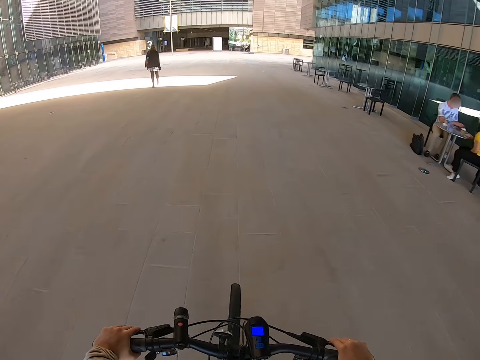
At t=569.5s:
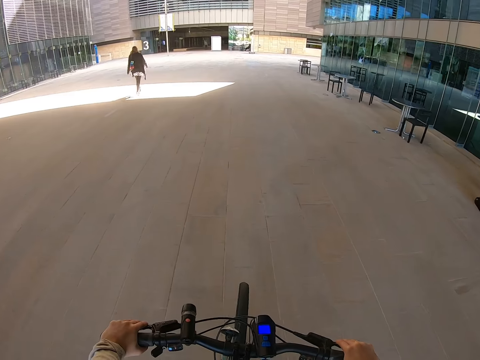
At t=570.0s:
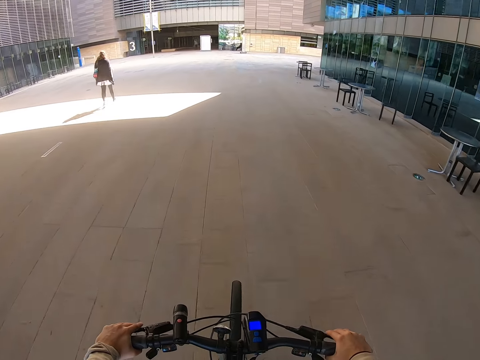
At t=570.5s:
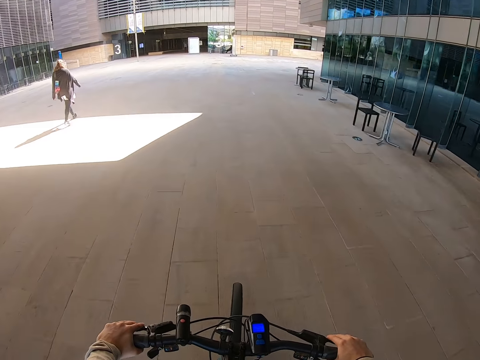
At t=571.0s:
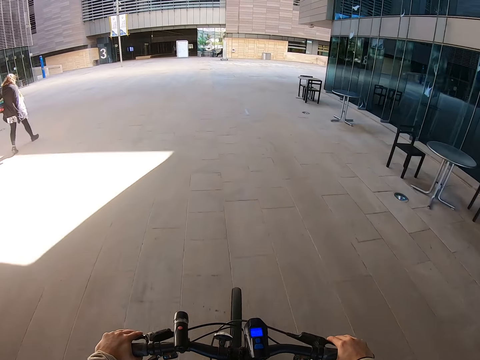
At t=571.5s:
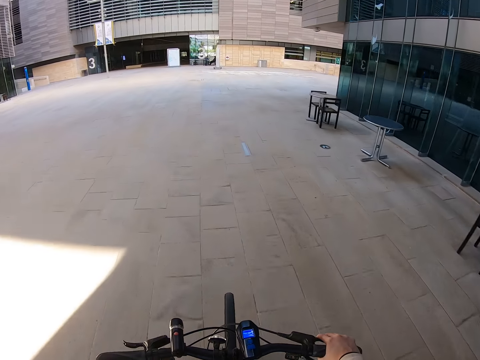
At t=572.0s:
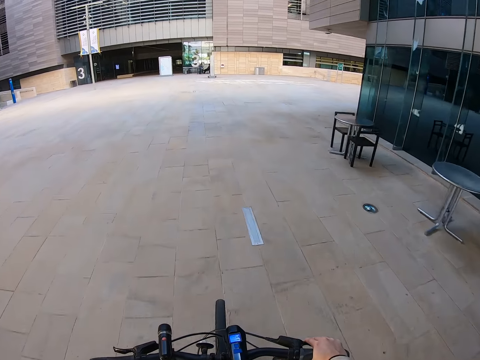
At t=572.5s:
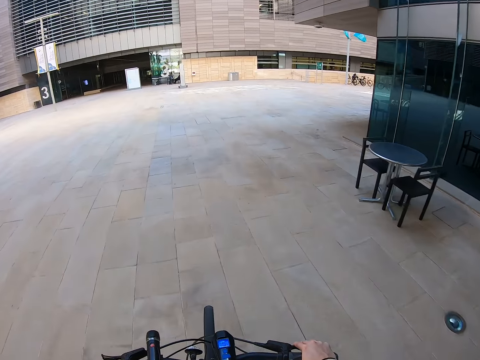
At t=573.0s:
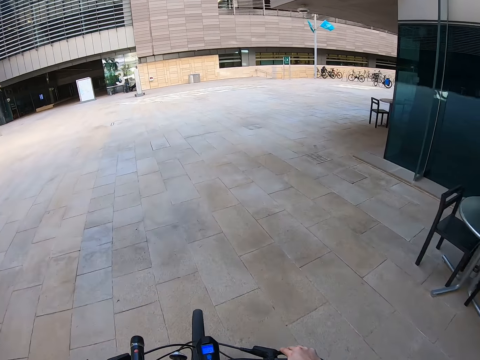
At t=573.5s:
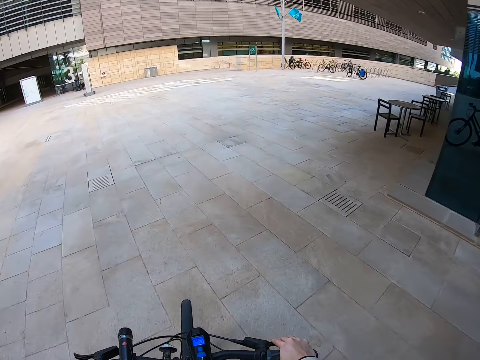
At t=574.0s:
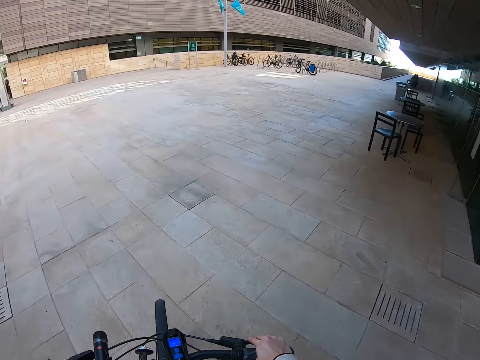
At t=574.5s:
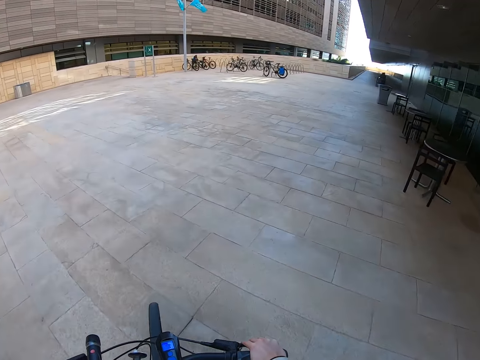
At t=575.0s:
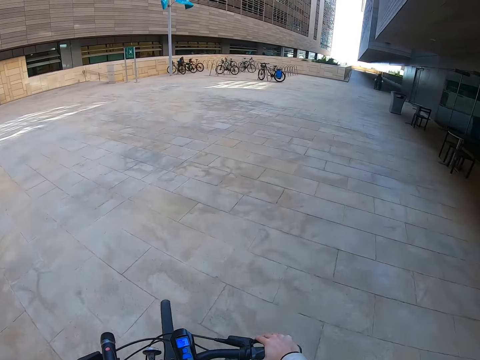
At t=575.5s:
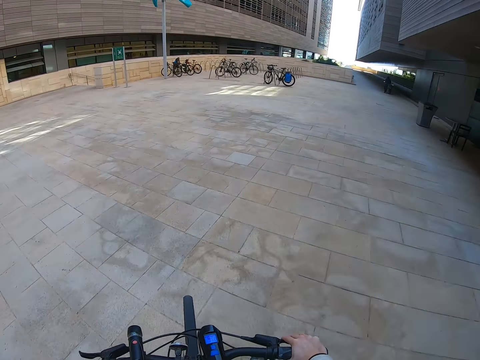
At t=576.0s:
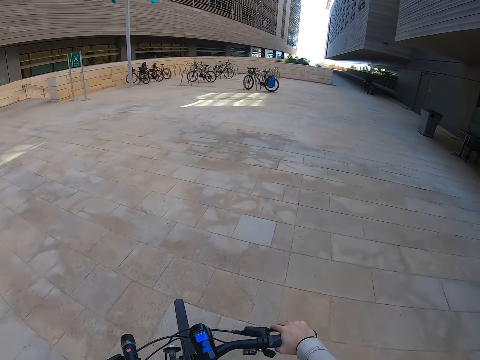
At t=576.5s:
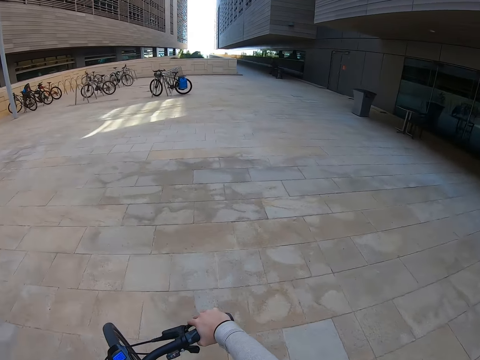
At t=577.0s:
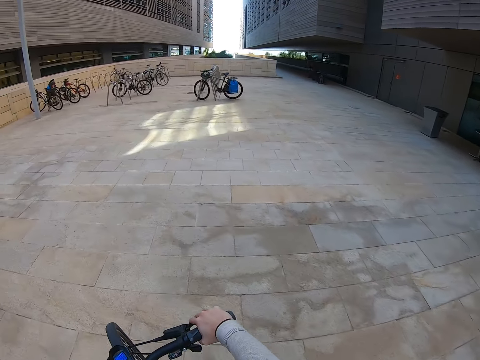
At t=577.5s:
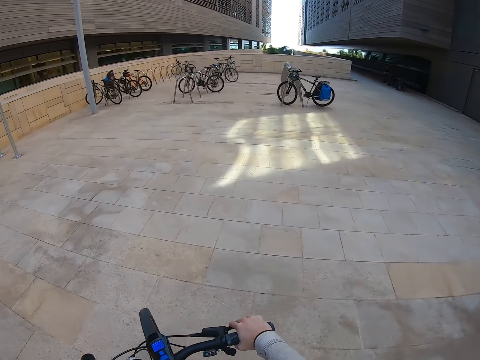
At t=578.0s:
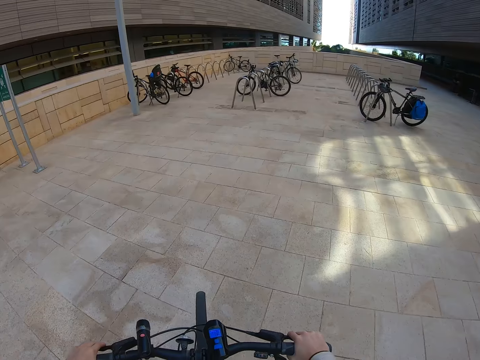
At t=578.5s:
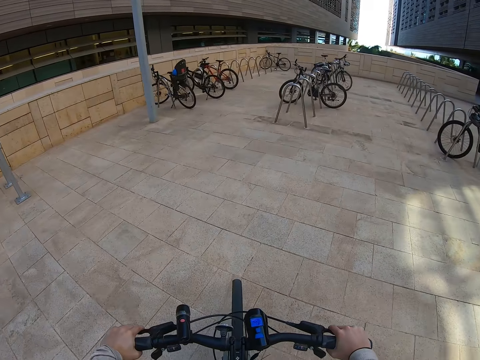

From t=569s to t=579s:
A lady walks on a pavement. The camera wearer cycles a bicycle on the pavement.

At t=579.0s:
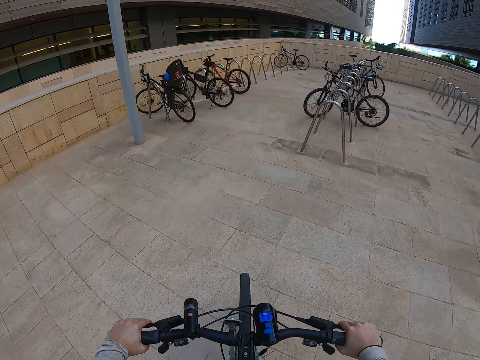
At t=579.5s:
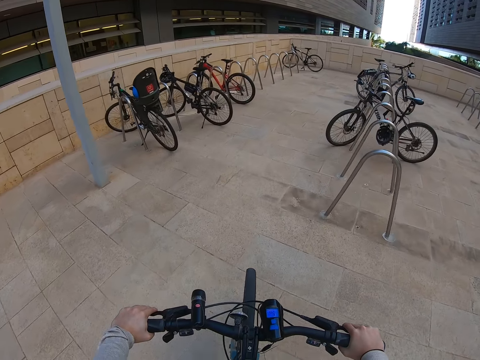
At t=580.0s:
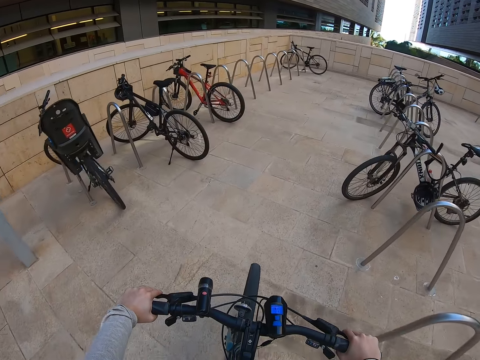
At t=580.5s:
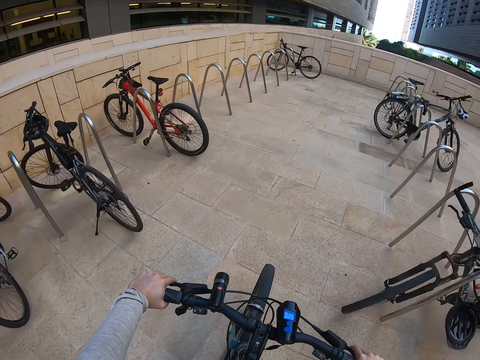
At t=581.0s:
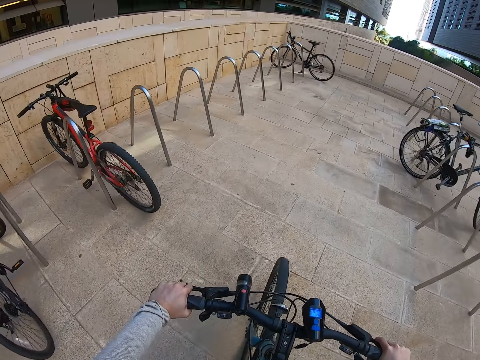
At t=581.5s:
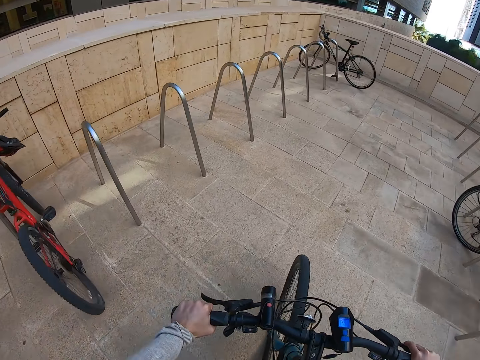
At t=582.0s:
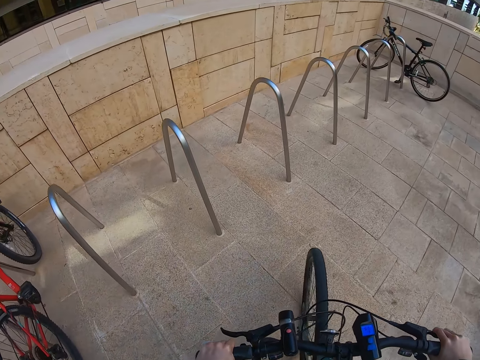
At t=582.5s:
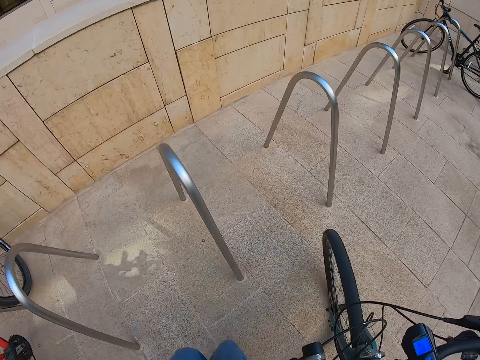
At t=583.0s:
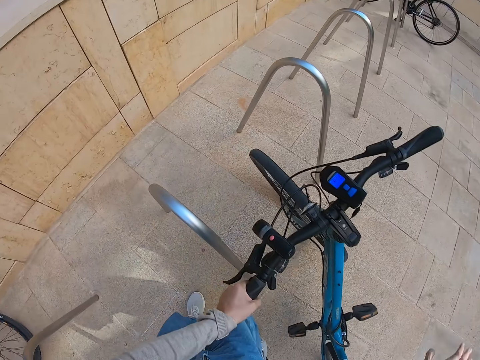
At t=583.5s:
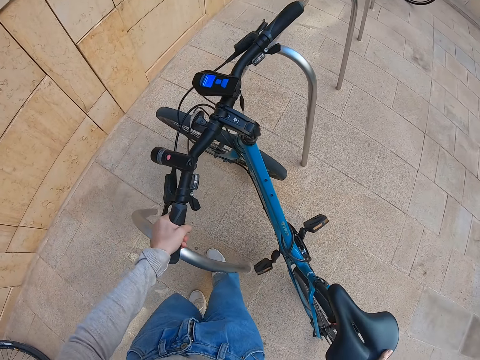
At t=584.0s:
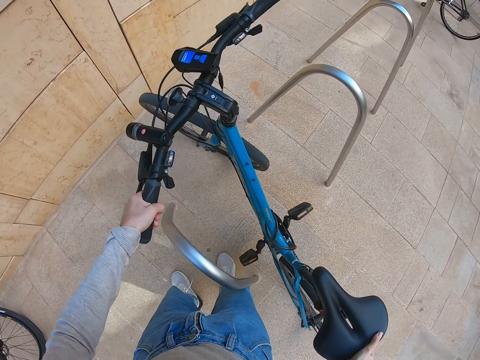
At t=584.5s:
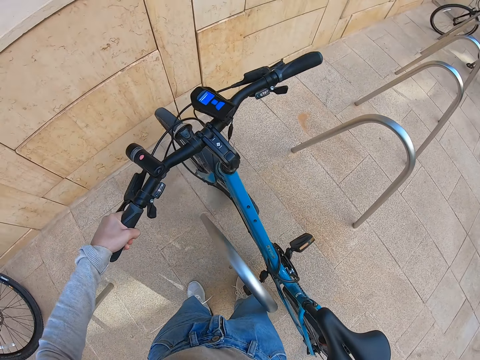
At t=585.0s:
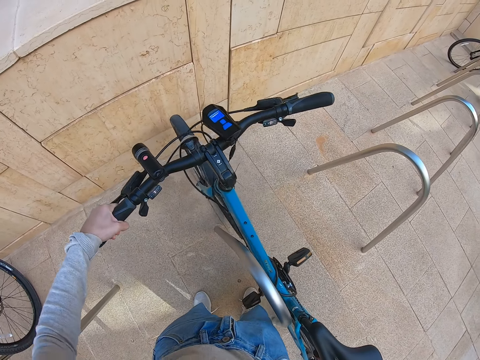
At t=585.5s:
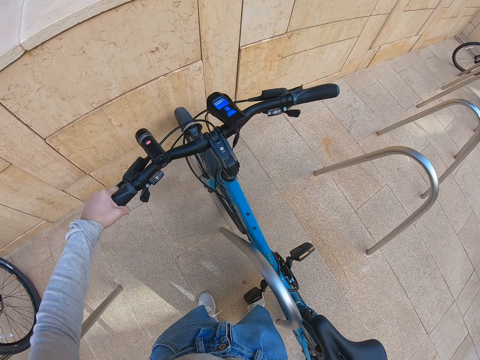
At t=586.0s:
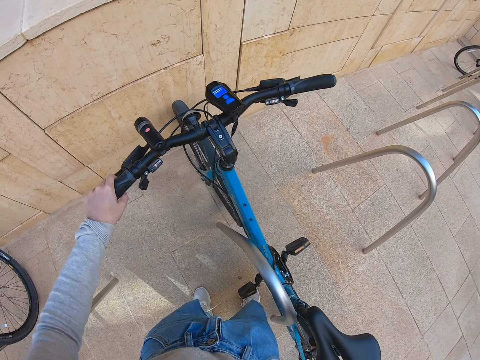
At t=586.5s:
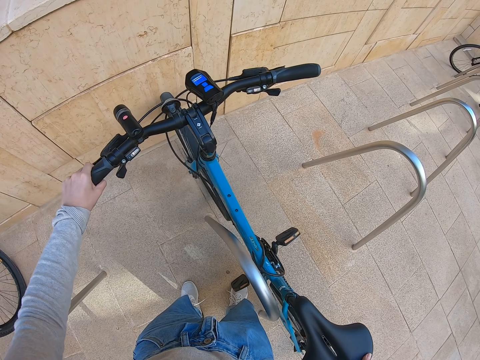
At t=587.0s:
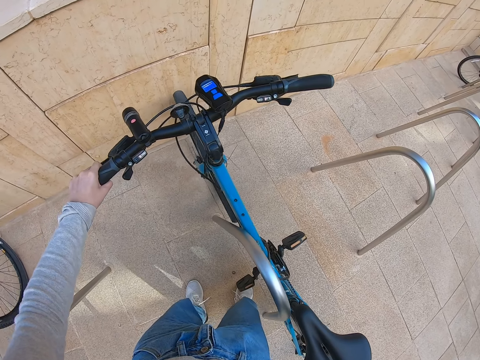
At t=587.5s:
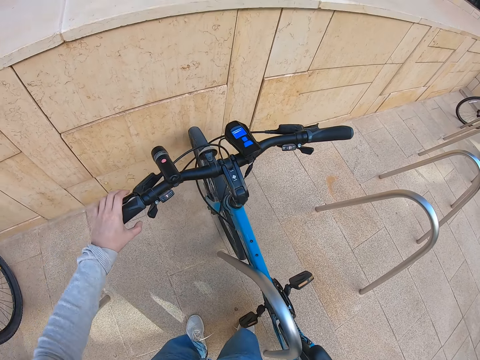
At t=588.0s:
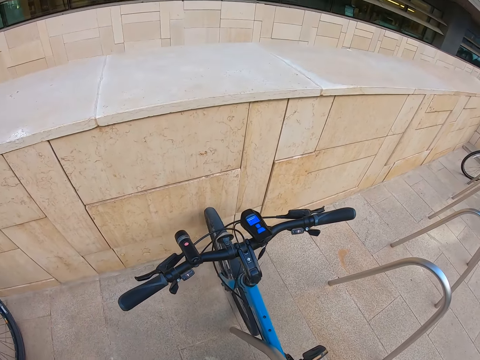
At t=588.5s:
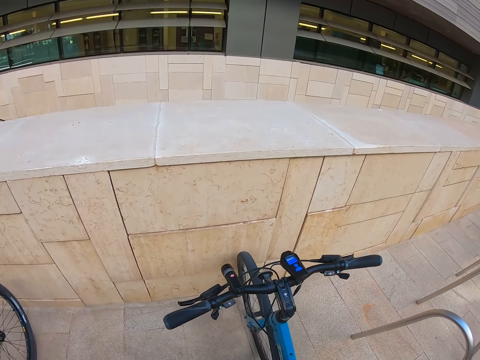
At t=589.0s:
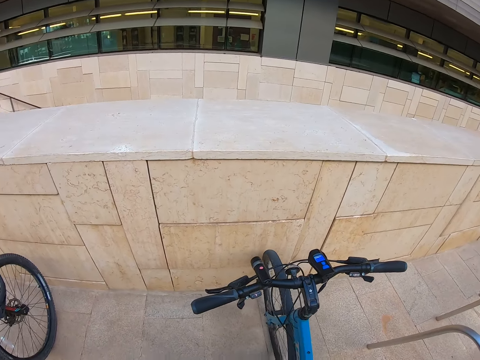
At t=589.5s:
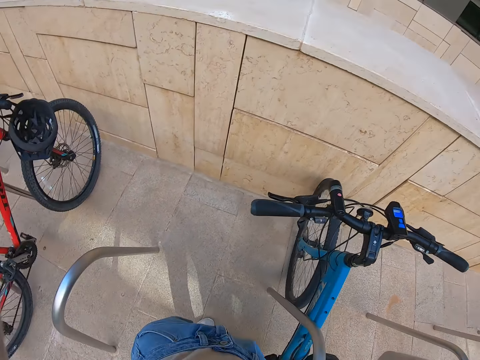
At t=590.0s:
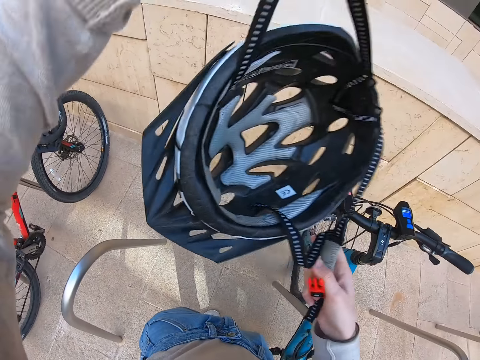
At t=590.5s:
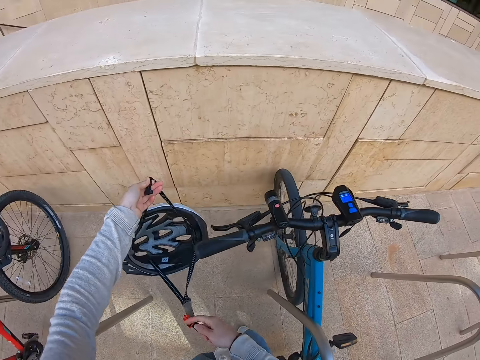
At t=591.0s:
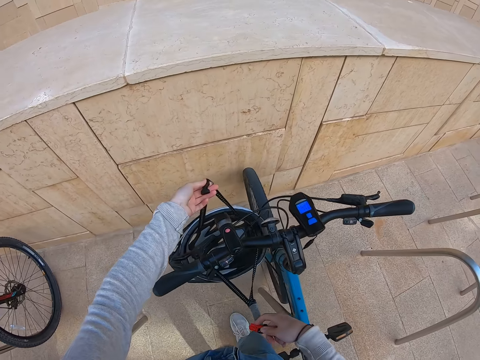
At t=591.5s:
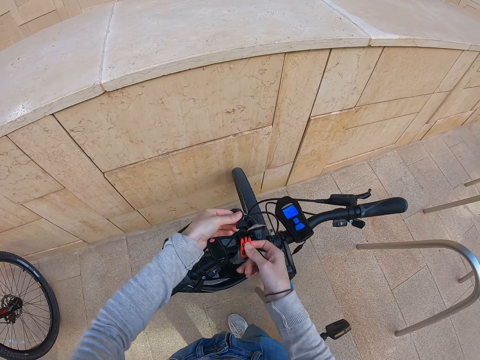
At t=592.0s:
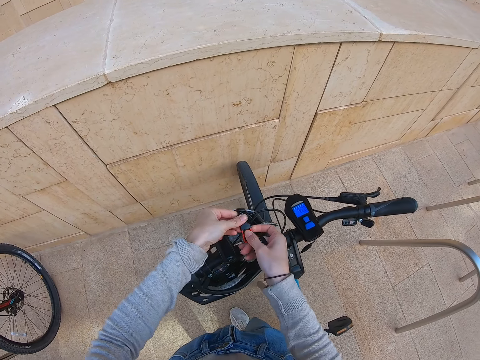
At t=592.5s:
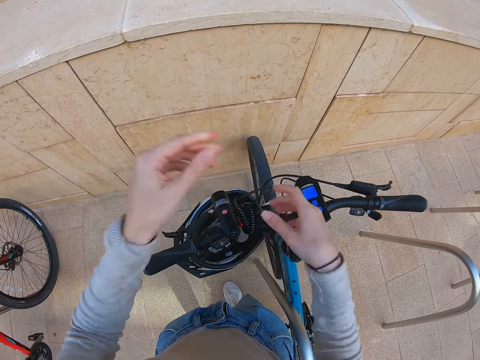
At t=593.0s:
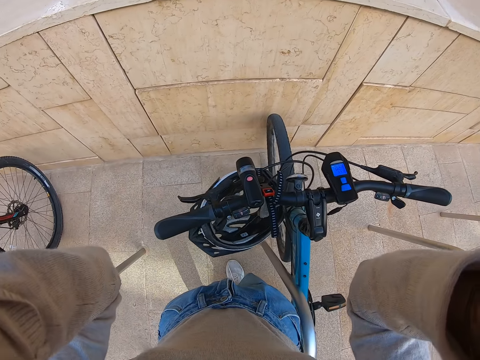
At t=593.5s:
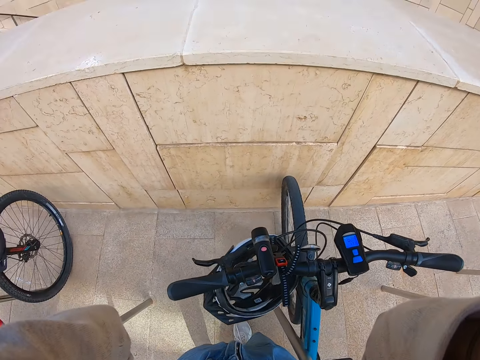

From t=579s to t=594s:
The camera wearer rides the bike on the bicycle parking. They alight from the bicycle. They lean the bicycle on the bicycle parking rack. They remove the helmet from the head. They hang the helmet on the bicycle steering. They switch the camera on the head.
